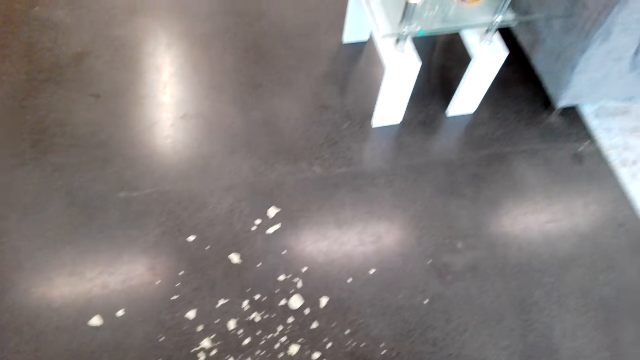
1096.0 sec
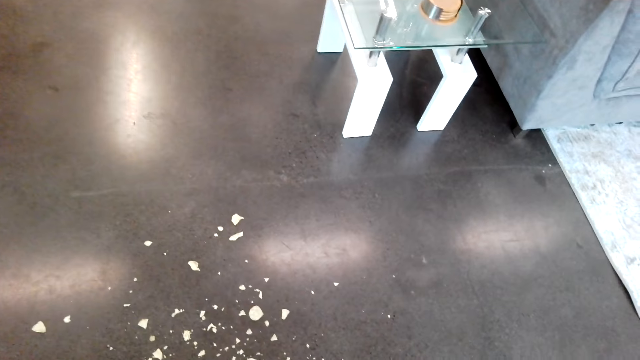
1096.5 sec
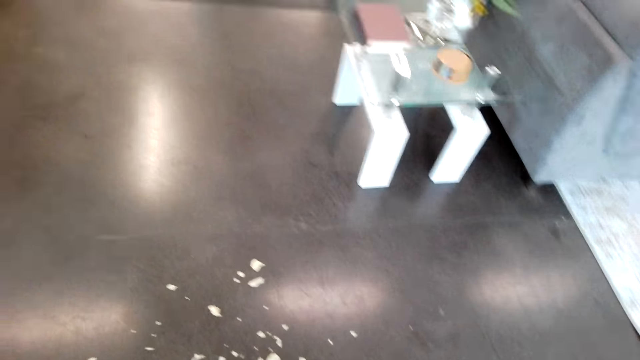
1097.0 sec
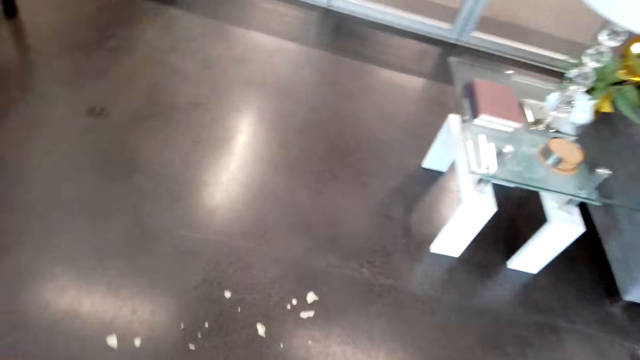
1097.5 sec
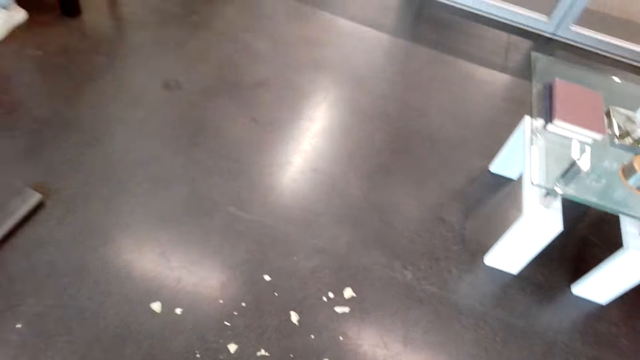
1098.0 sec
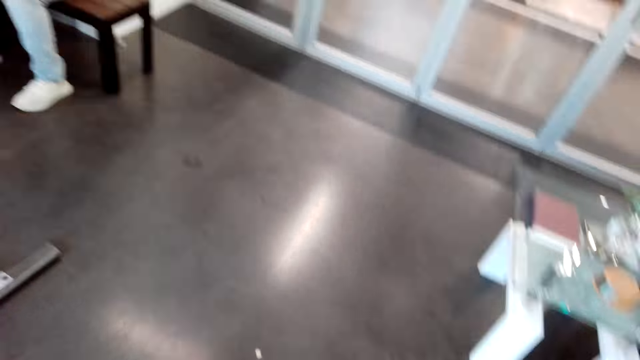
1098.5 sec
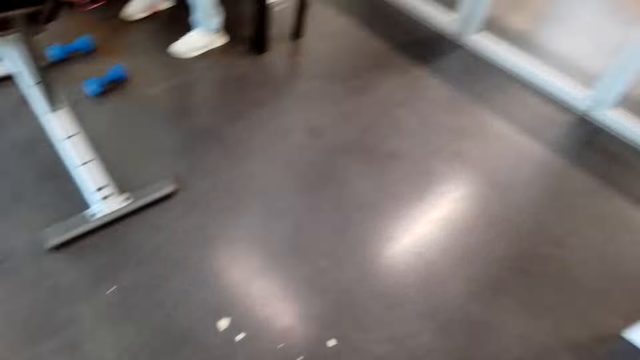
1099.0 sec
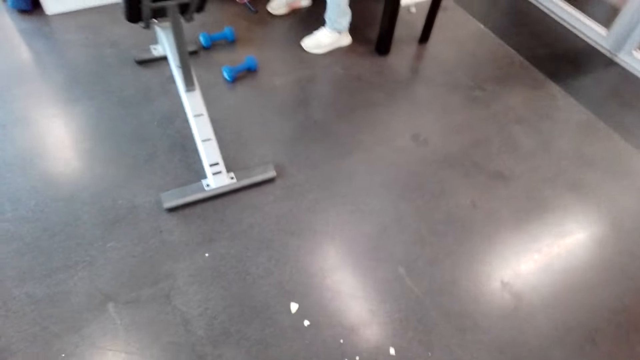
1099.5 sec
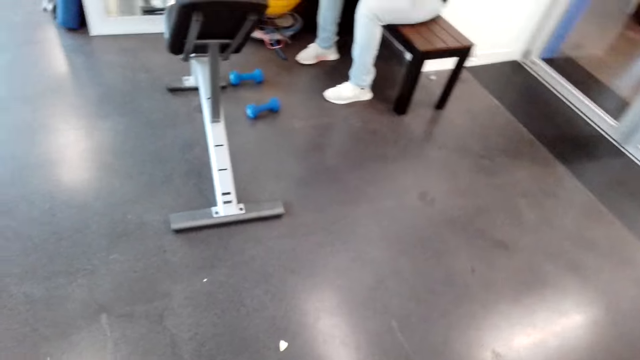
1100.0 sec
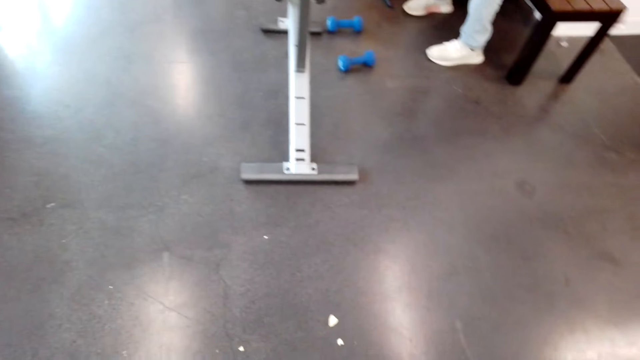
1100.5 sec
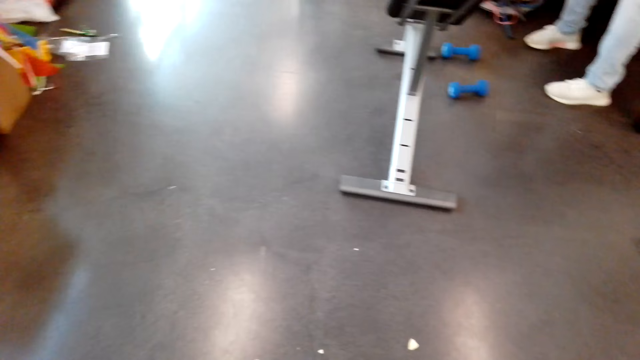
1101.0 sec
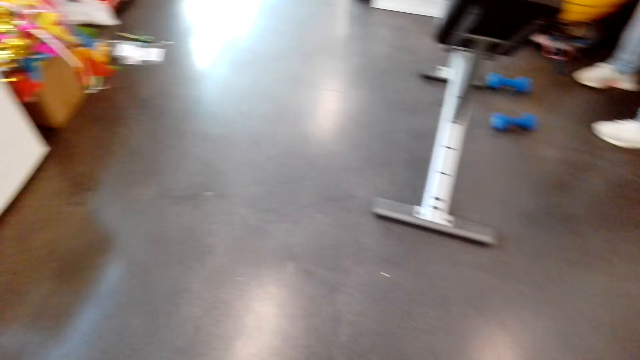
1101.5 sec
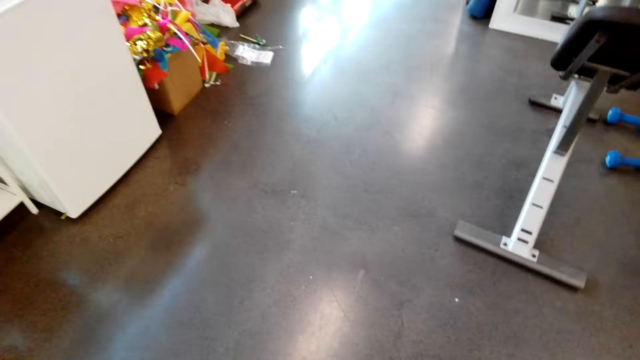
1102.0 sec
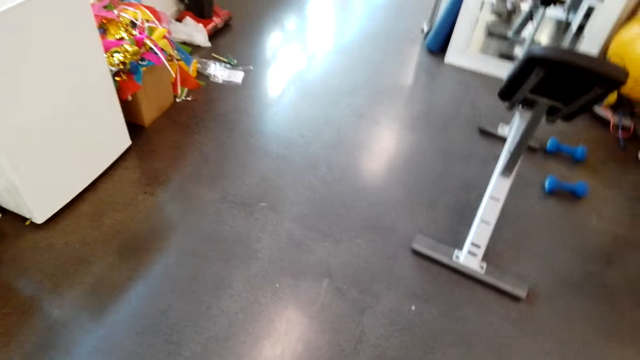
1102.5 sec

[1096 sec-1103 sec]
A person sits in the room.

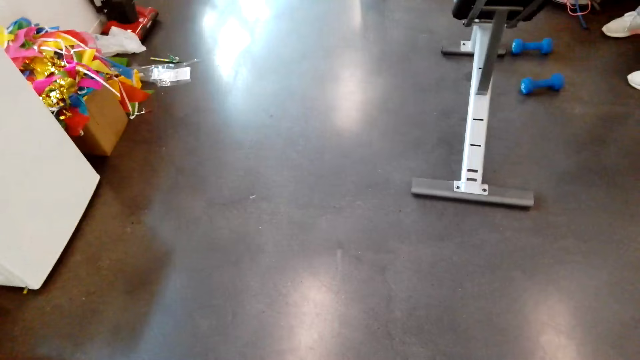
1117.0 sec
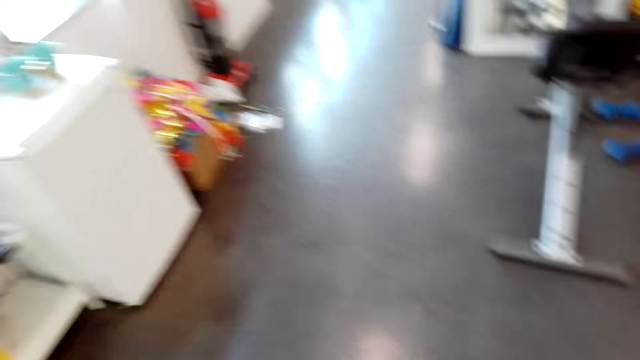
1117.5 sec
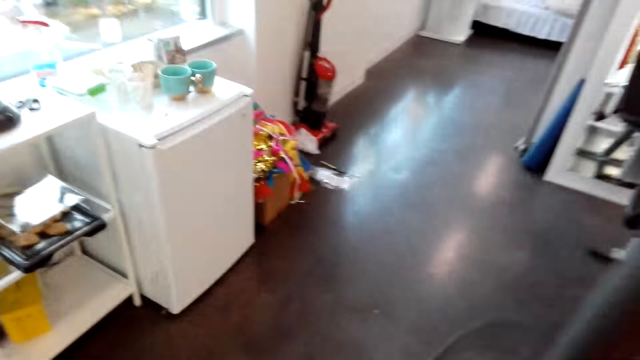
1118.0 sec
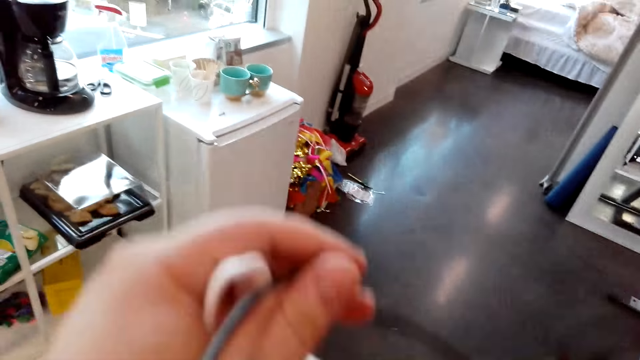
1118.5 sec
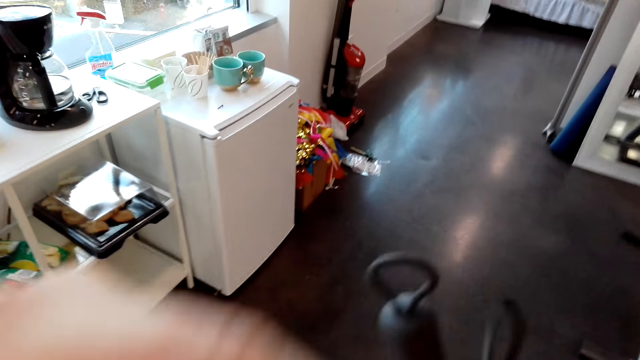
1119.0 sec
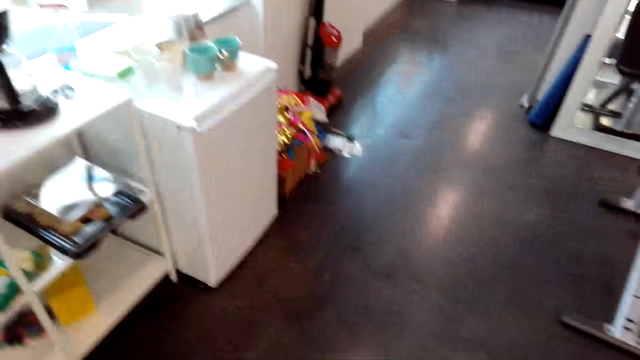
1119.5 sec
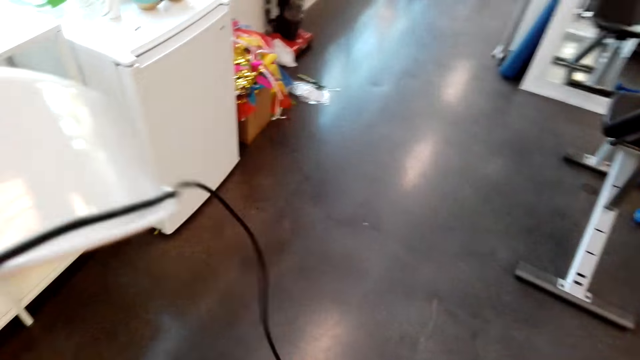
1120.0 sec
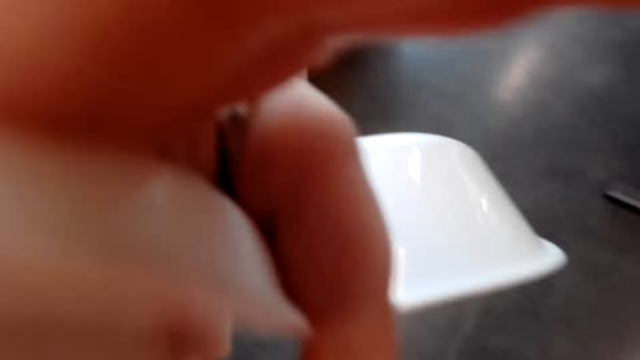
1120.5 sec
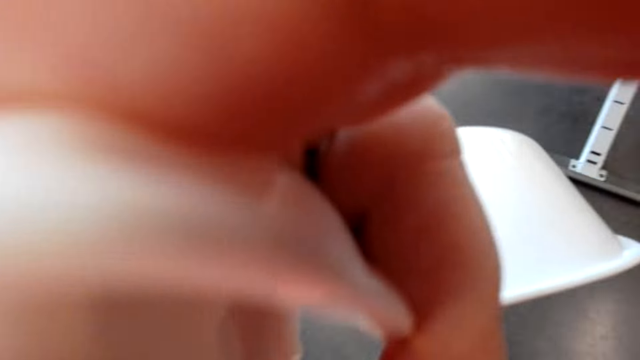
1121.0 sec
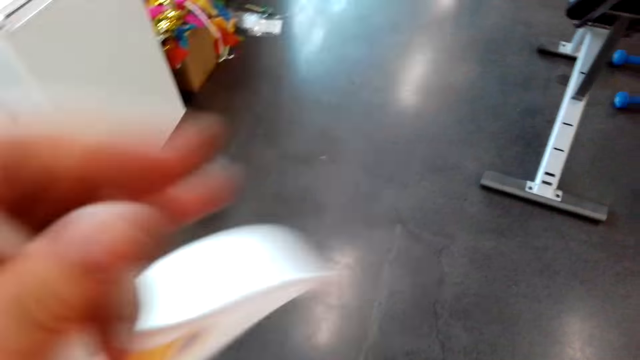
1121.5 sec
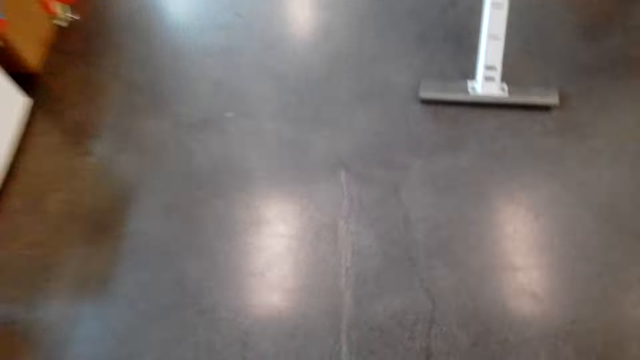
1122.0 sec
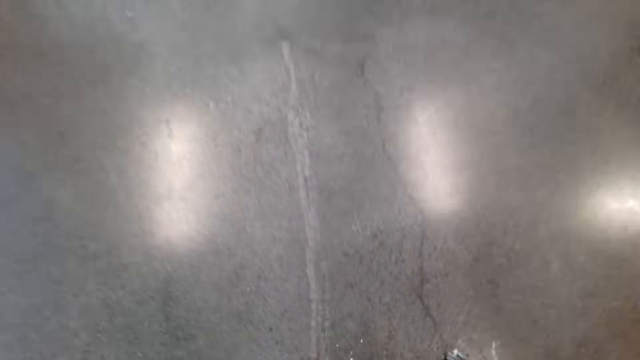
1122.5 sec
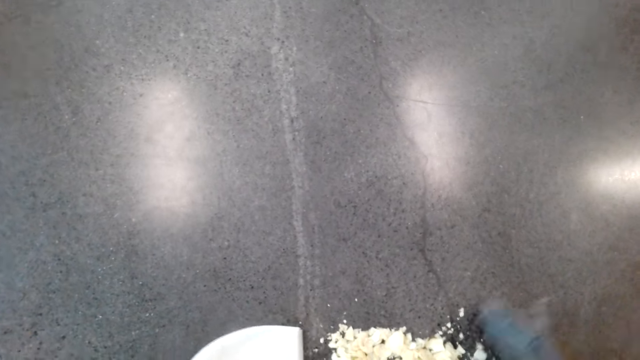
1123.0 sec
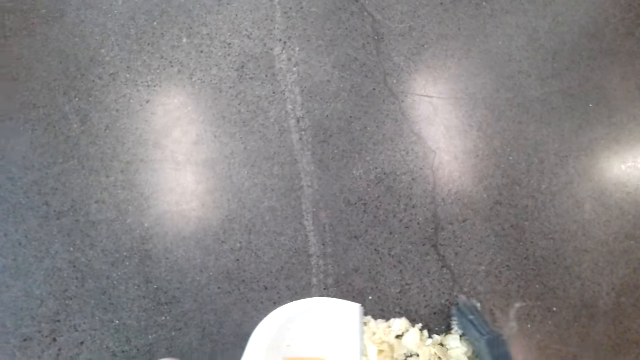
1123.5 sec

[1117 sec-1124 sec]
The camera wearer adjusts the earphones.

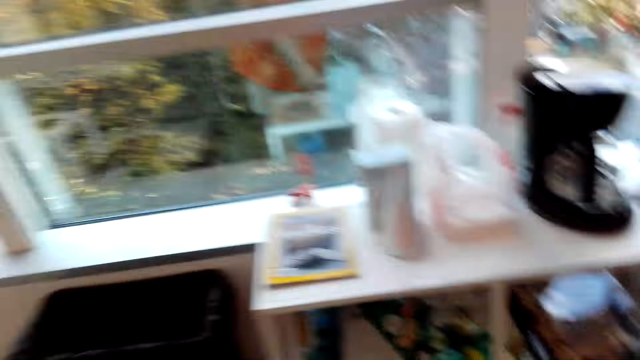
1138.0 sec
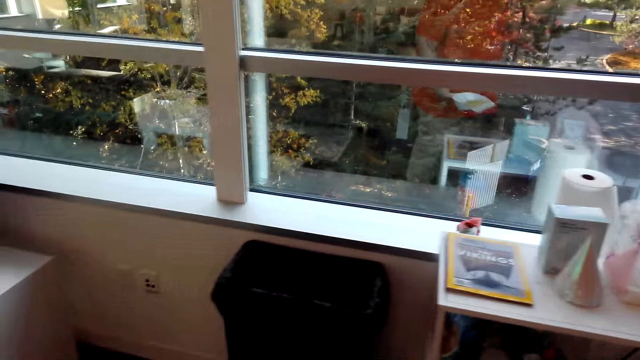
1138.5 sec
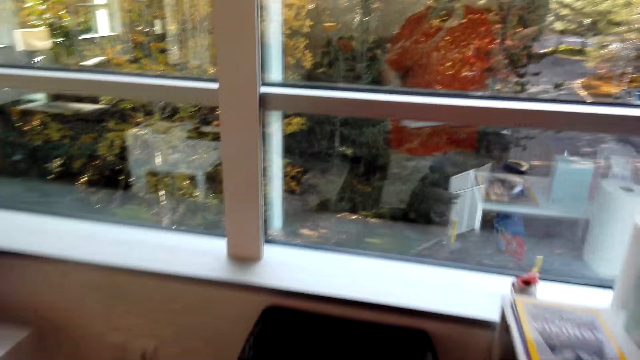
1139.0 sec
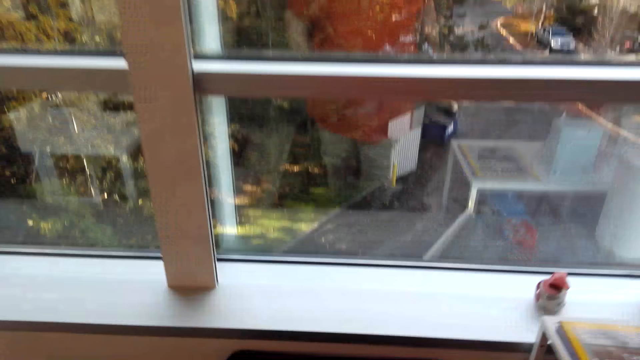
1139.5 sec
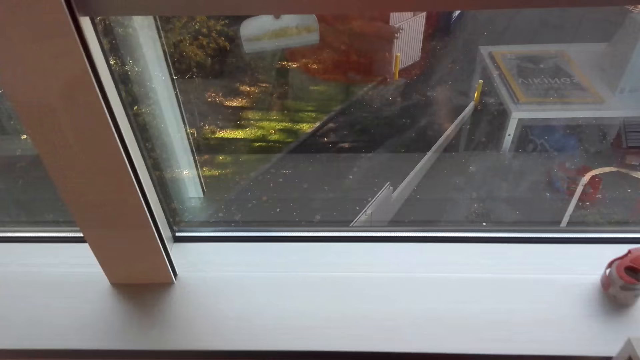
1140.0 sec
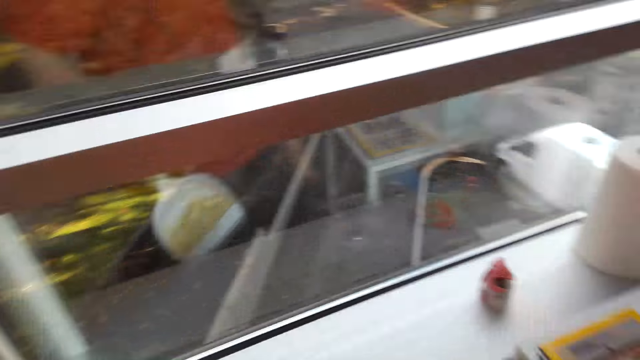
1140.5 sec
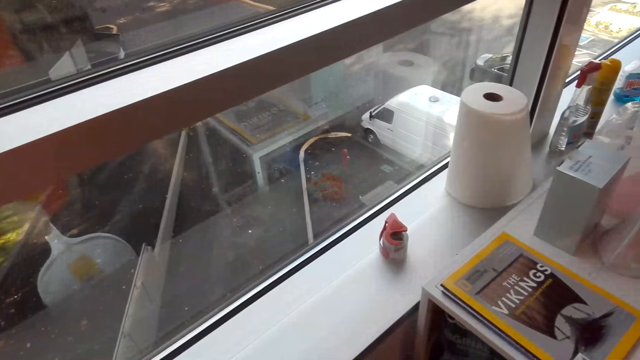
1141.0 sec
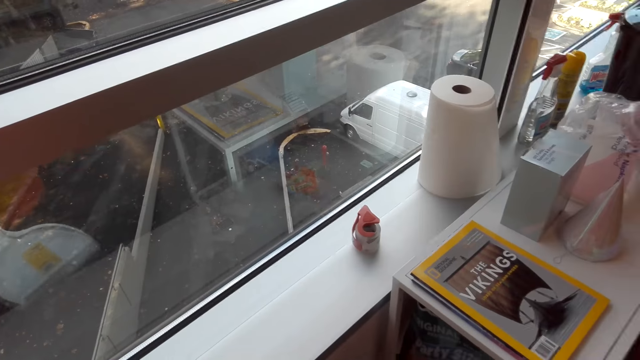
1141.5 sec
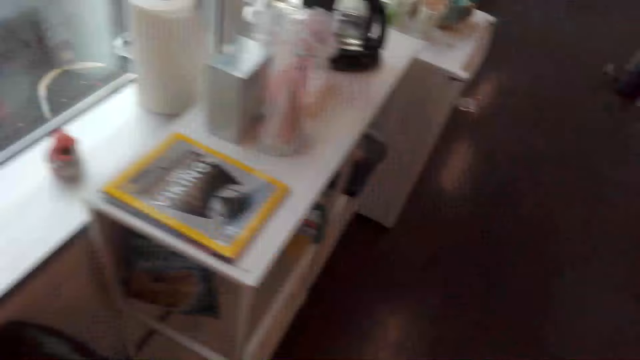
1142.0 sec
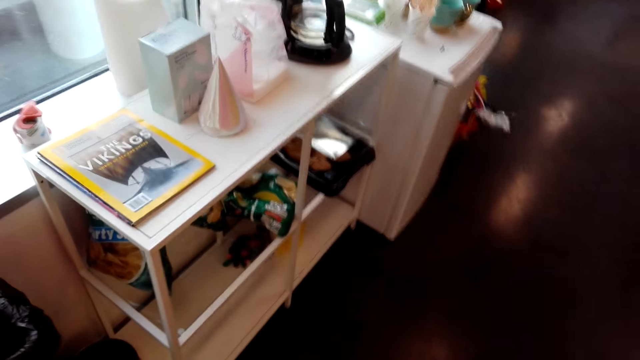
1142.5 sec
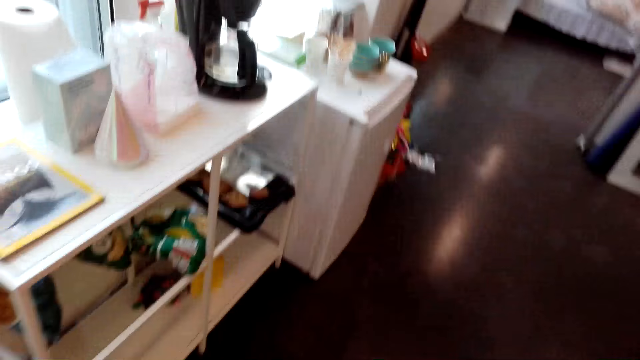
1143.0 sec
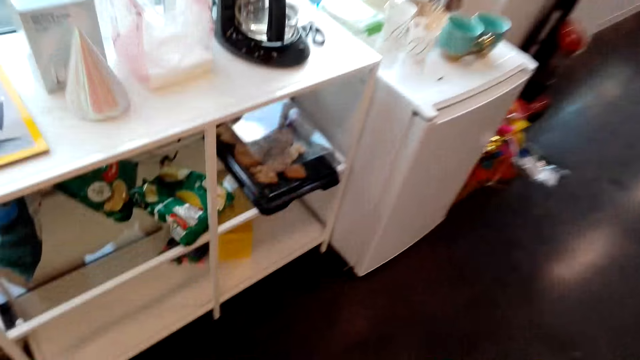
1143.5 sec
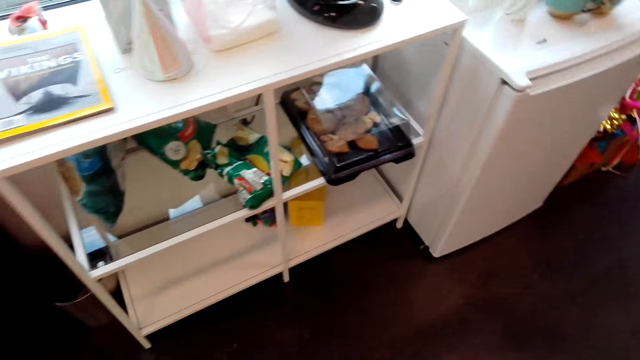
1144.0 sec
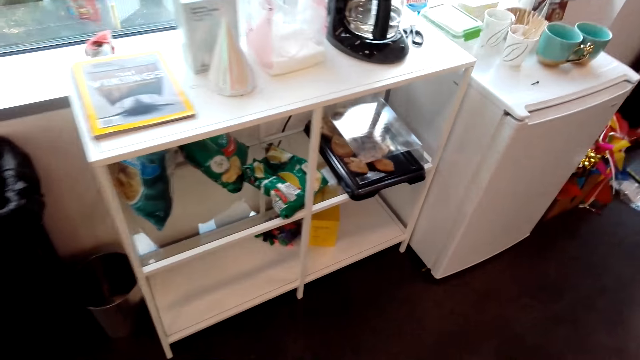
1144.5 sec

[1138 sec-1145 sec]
The camera wearer is putting the dust in the bin.
